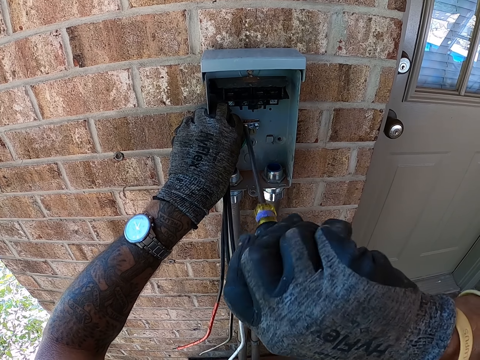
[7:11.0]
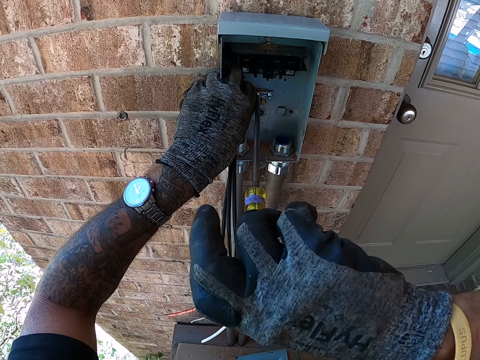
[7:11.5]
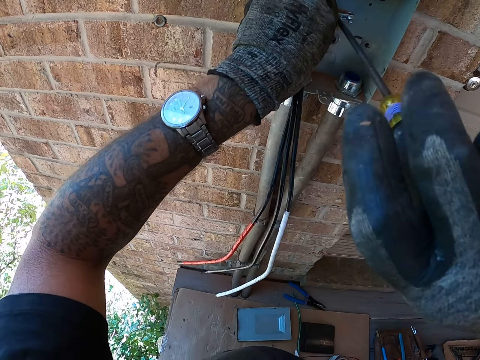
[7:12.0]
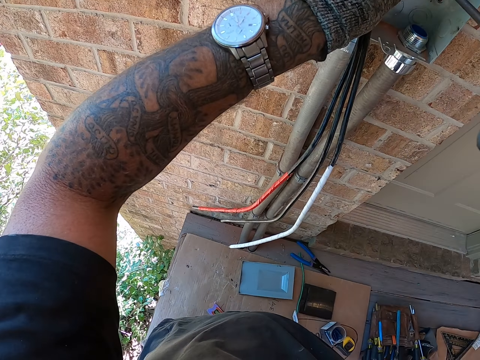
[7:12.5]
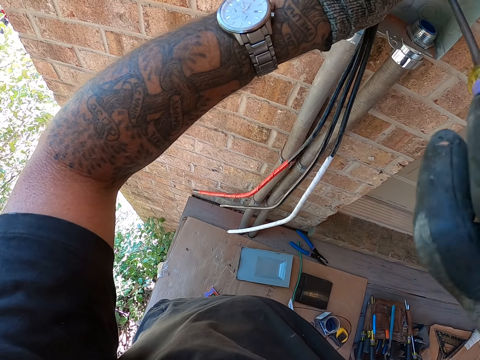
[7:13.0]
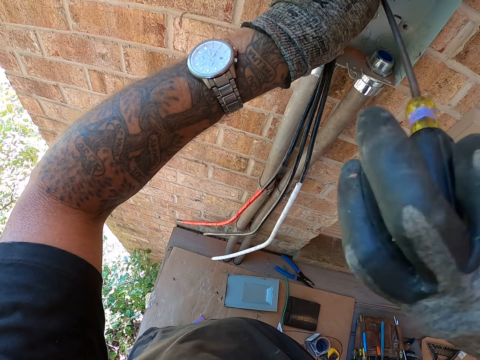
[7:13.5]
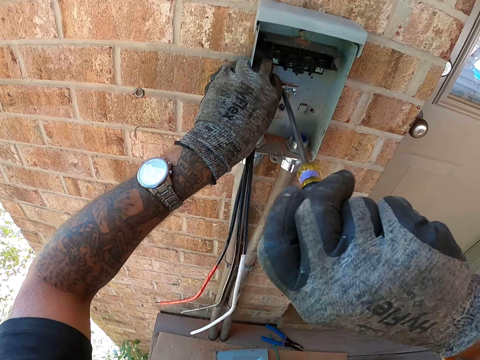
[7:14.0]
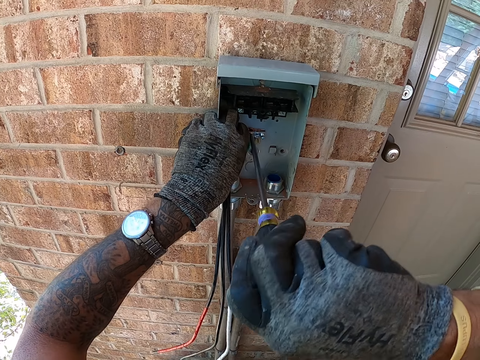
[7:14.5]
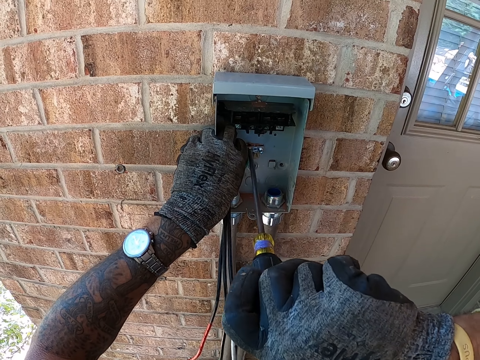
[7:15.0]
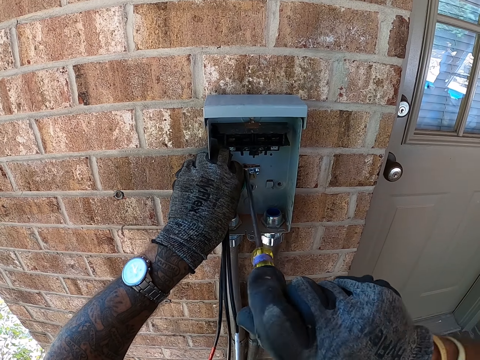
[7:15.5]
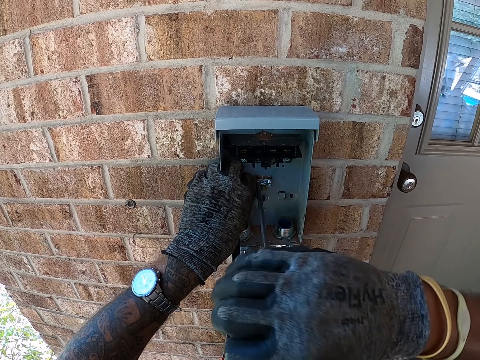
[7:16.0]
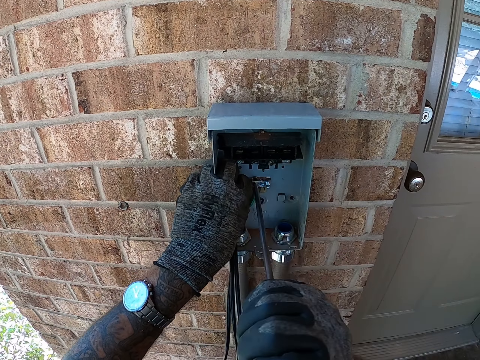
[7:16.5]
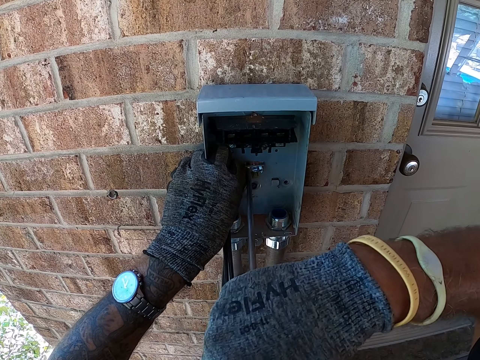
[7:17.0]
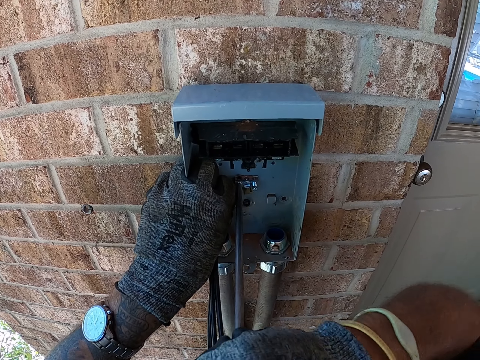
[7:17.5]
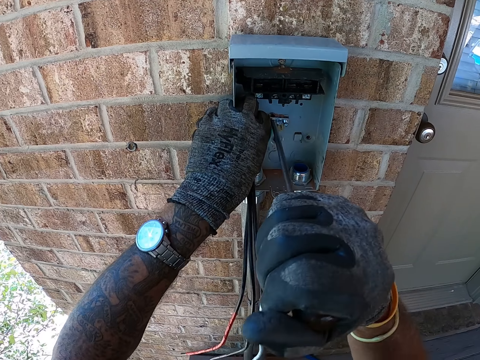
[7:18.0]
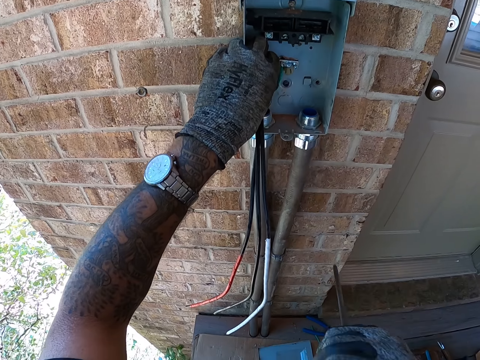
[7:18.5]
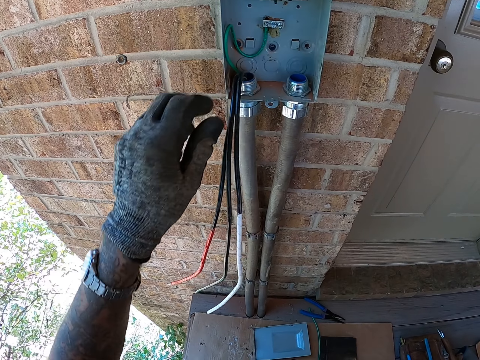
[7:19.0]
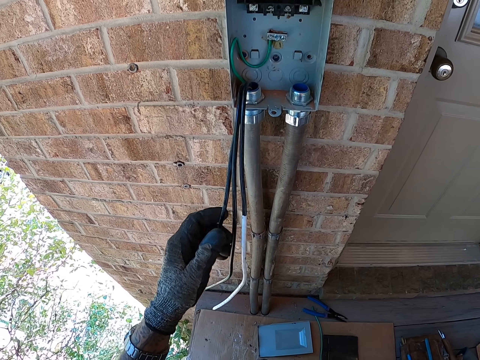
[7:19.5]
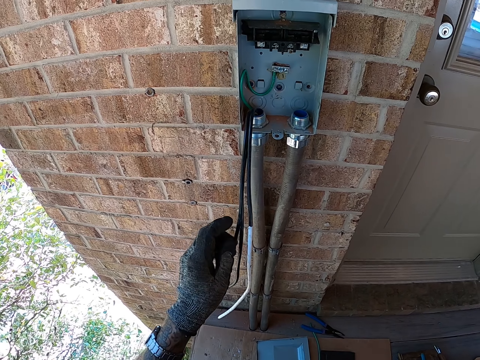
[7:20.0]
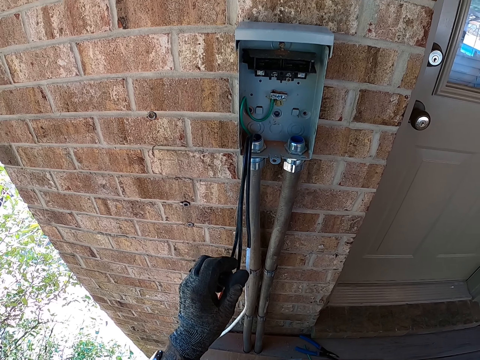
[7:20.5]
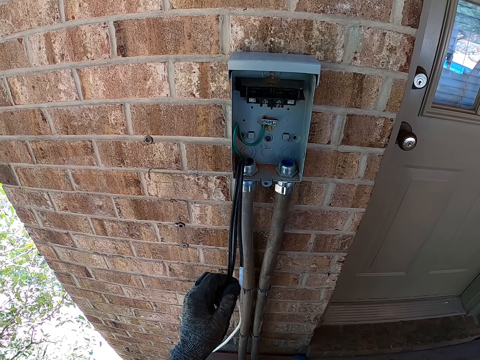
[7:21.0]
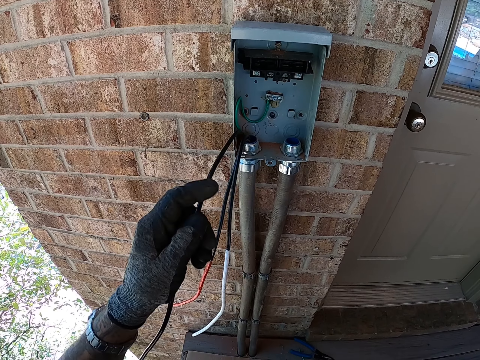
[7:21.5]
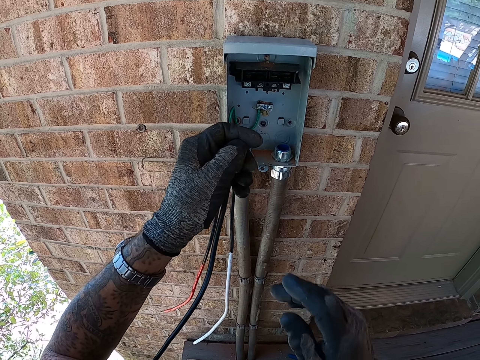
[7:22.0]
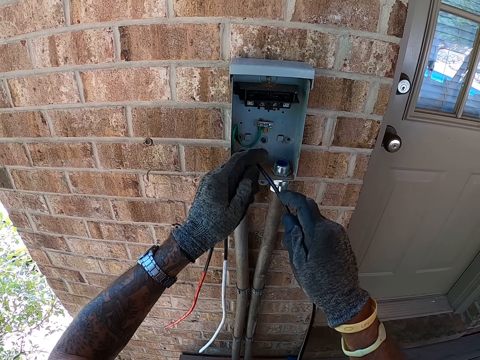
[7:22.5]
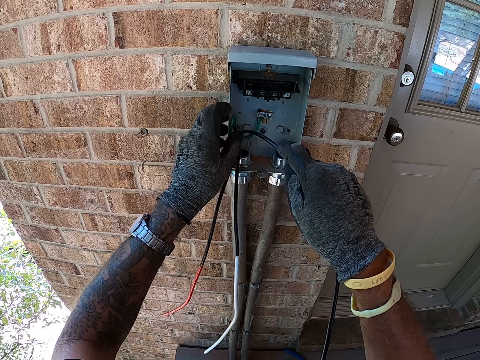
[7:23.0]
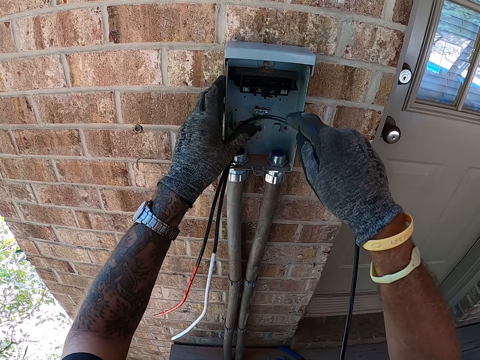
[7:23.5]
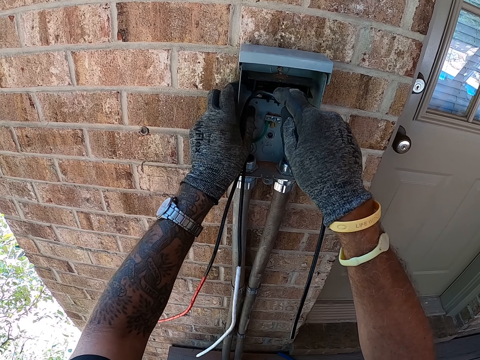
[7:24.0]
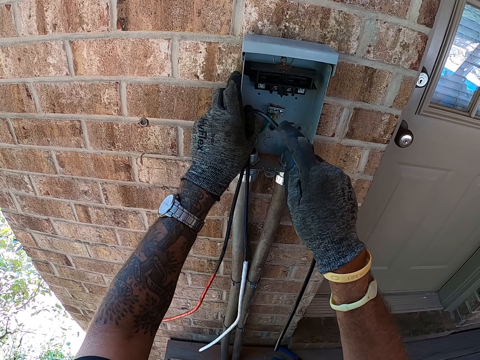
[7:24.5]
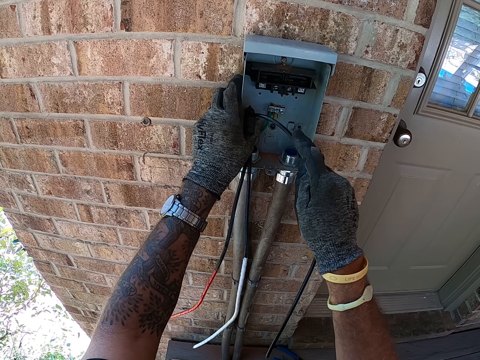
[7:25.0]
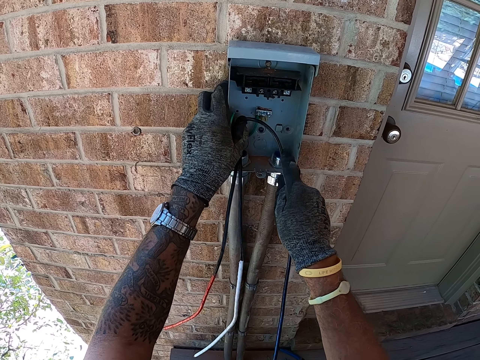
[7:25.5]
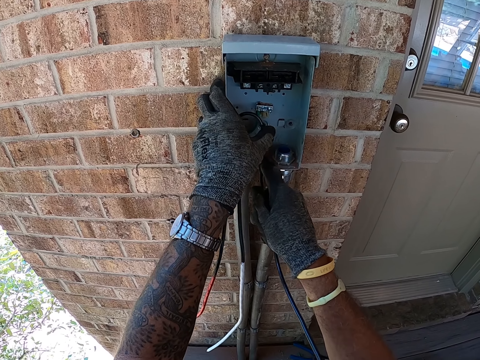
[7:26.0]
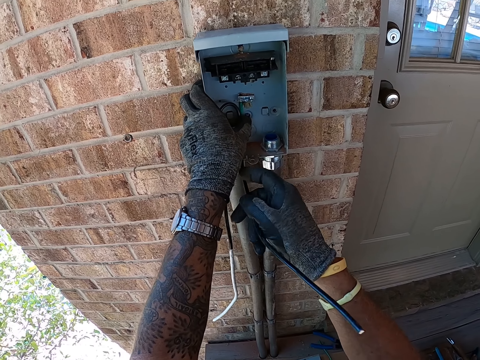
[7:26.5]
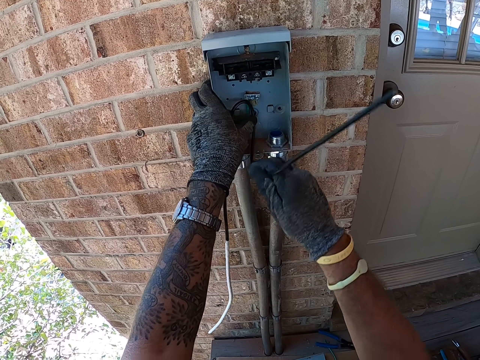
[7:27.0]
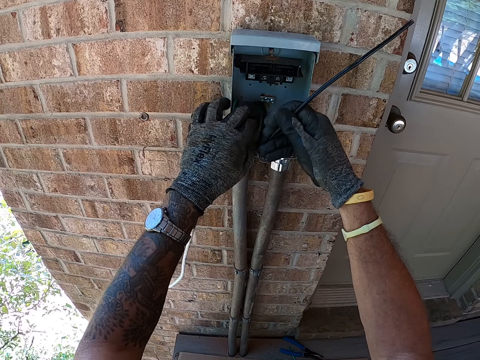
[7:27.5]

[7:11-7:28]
The camera wearer fixes a wire in the box with a screwdriver. They put the screw down. They look around. They pick up a wire. They hold the wires with the left hand. They fix the wire in the box with the hands.

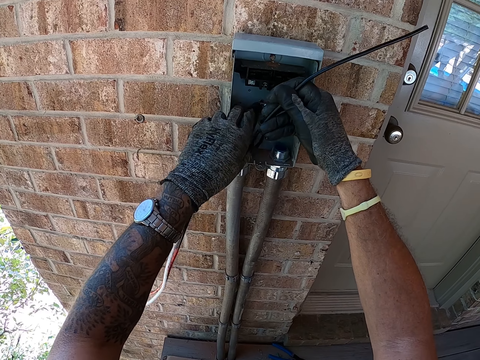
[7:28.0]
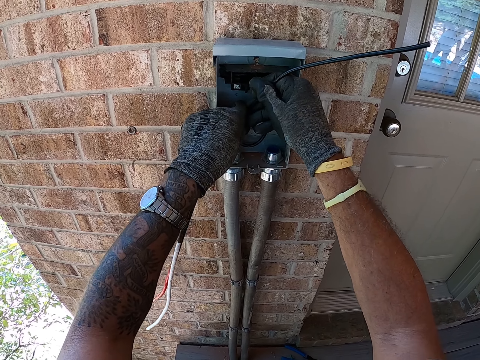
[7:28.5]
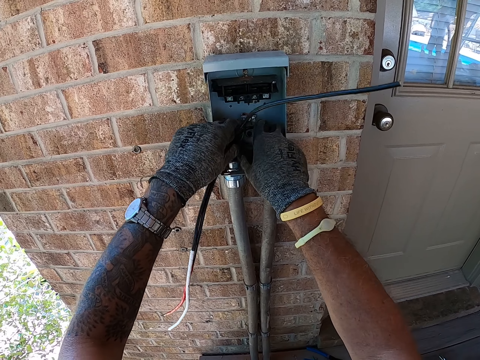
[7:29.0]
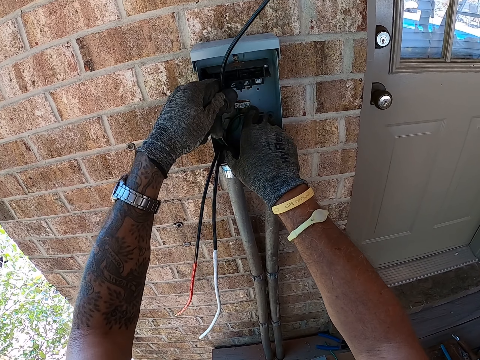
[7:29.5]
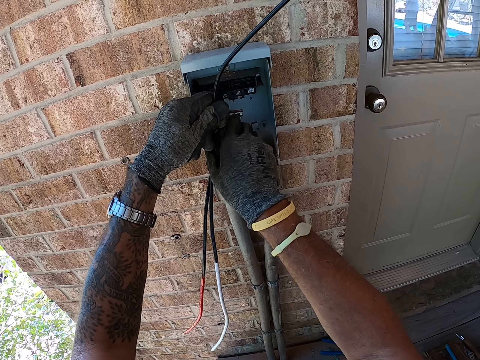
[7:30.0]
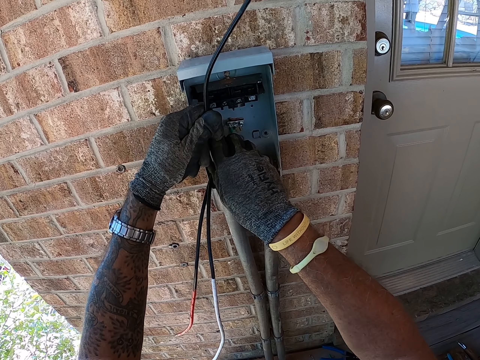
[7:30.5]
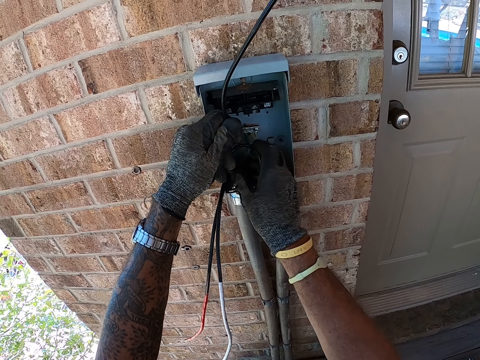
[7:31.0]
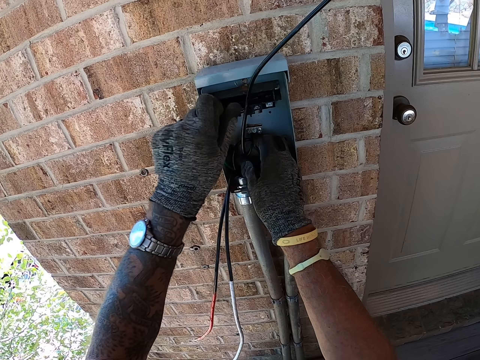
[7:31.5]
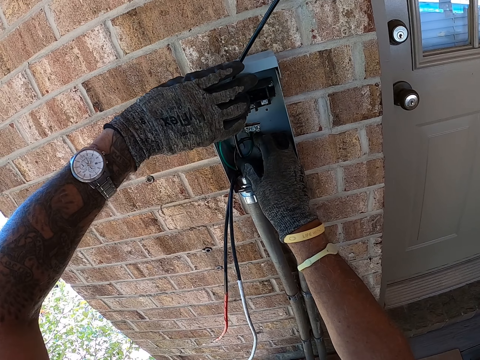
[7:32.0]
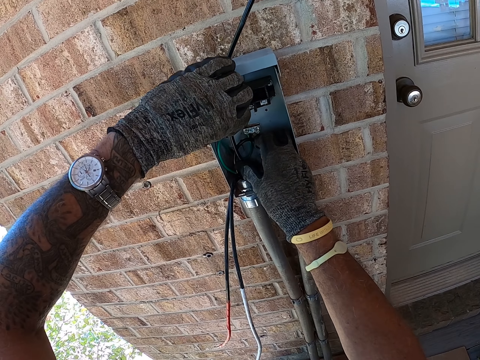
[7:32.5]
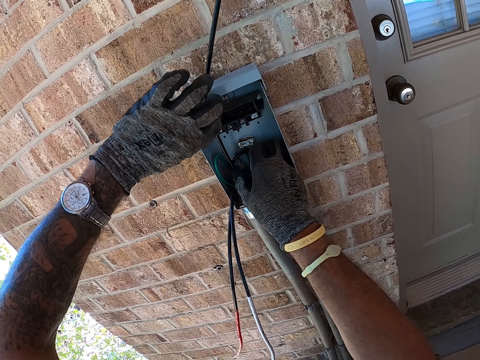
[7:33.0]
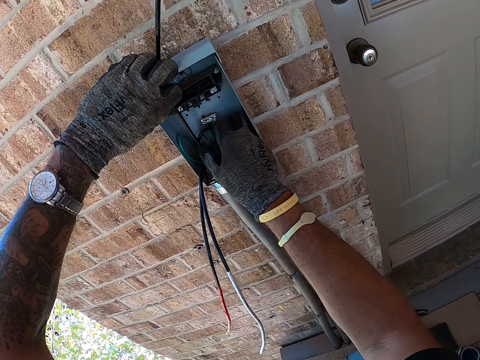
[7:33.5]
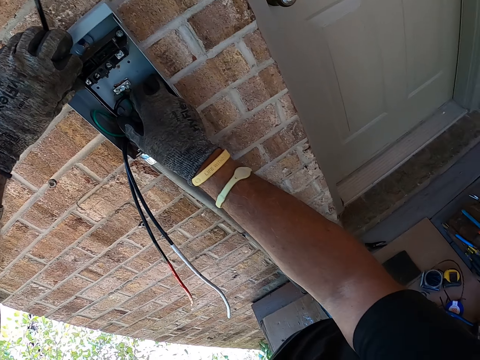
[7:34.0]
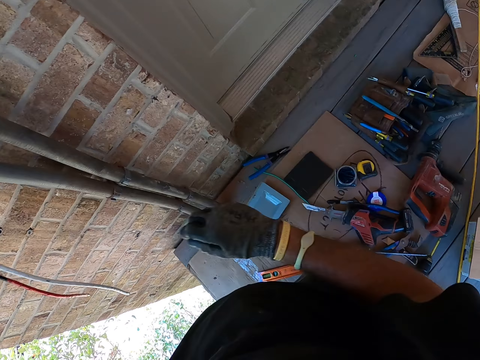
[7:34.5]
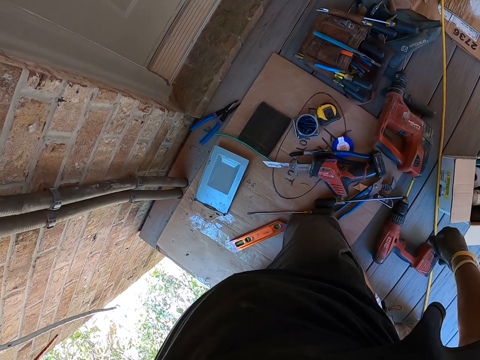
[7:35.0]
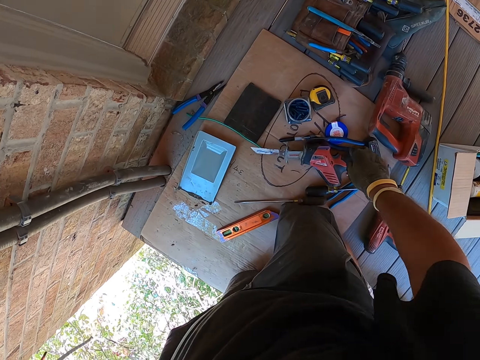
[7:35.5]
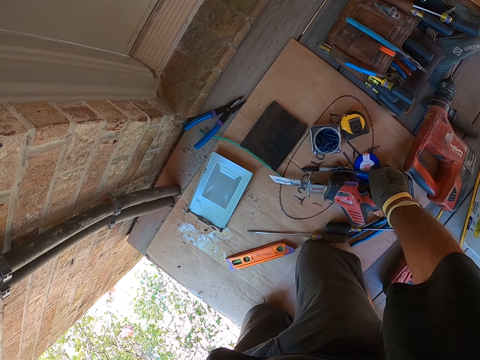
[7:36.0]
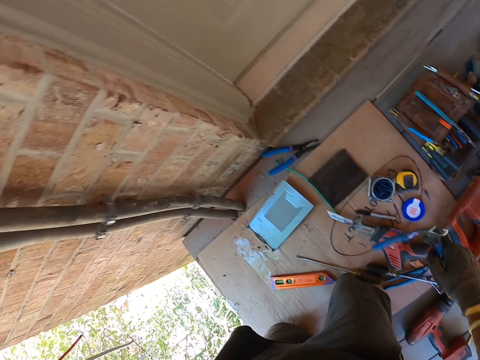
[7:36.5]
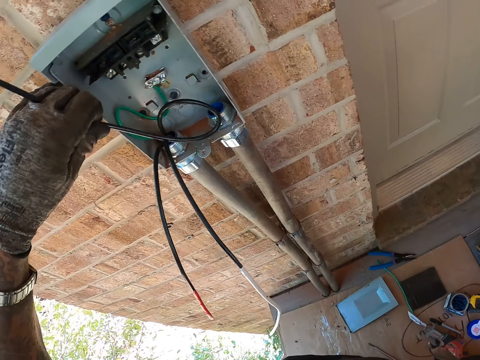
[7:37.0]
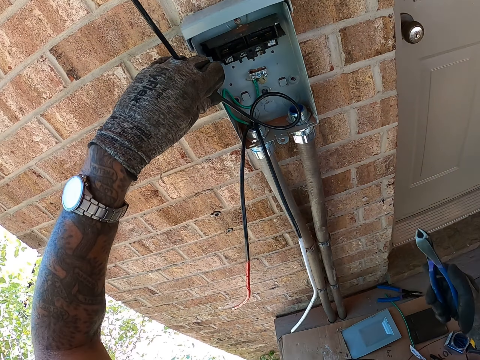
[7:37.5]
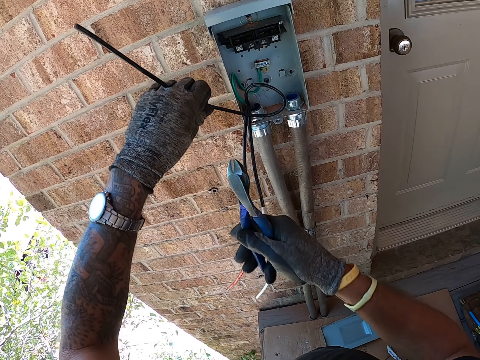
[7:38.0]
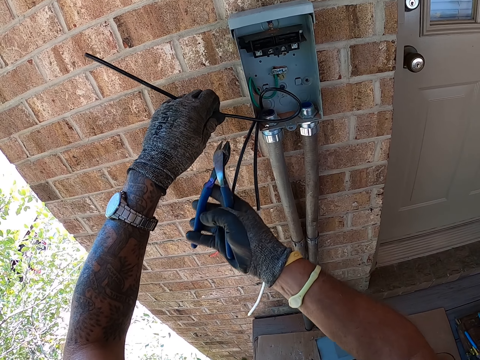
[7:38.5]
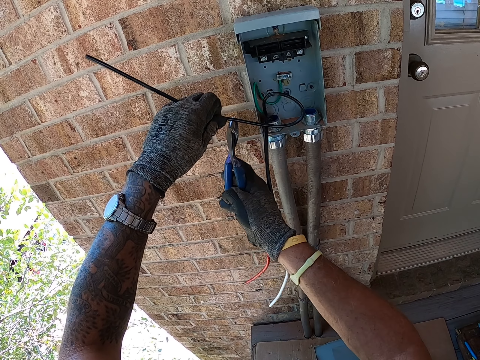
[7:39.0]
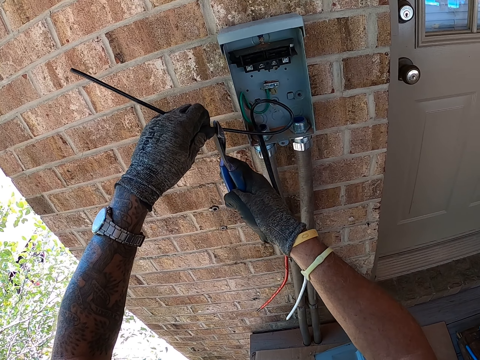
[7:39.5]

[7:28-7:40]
The camera wearer looks around. They pick up pliers on the floor. They move around.
